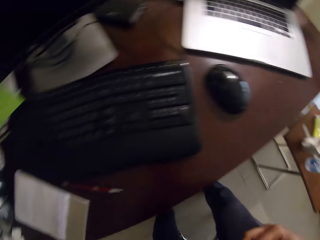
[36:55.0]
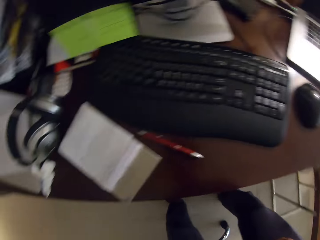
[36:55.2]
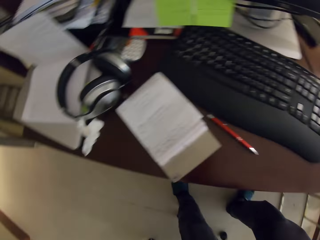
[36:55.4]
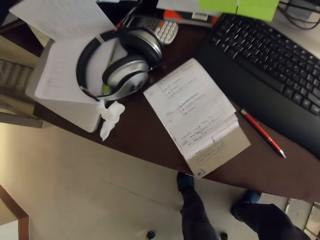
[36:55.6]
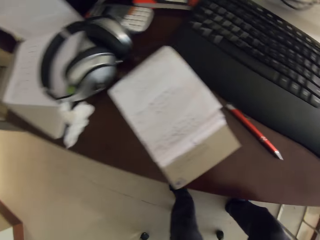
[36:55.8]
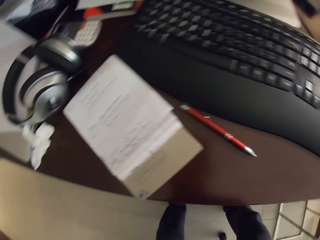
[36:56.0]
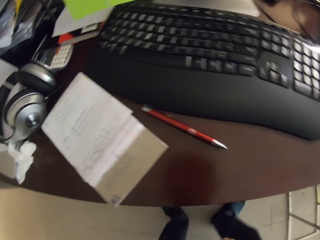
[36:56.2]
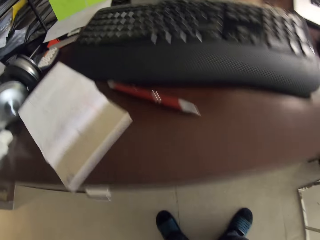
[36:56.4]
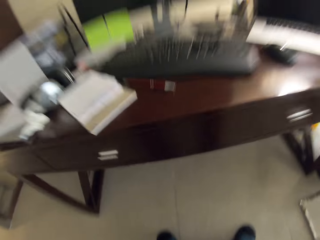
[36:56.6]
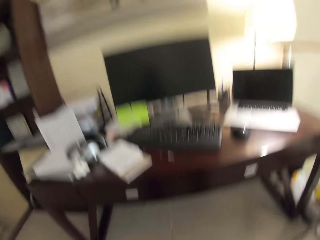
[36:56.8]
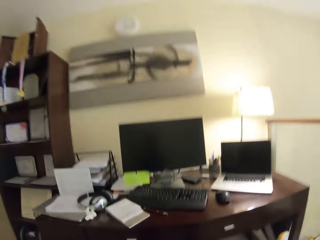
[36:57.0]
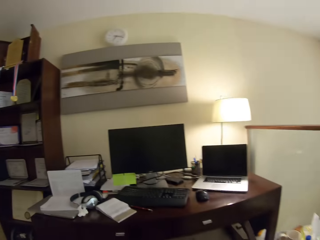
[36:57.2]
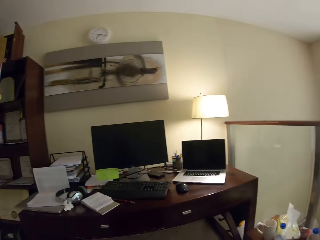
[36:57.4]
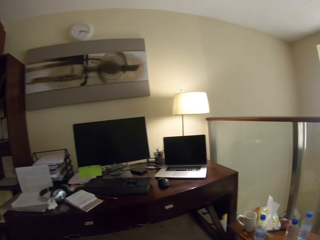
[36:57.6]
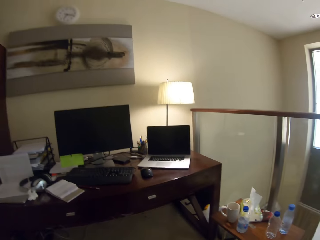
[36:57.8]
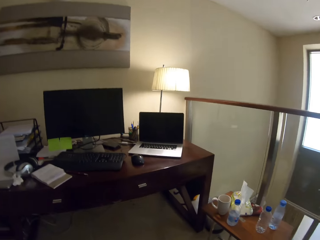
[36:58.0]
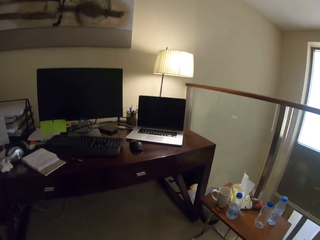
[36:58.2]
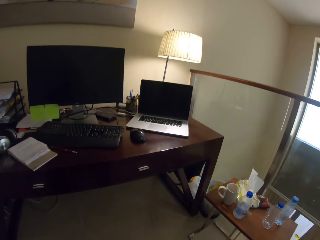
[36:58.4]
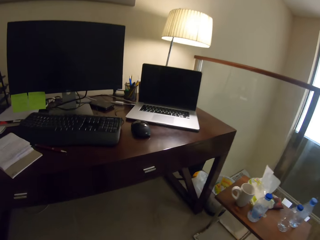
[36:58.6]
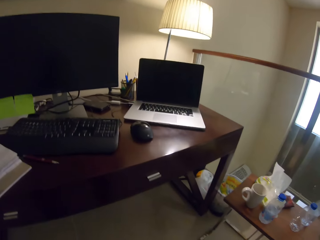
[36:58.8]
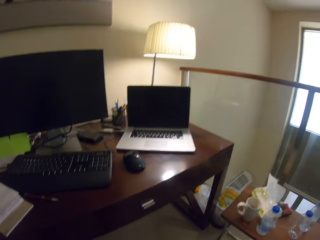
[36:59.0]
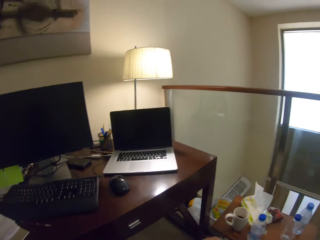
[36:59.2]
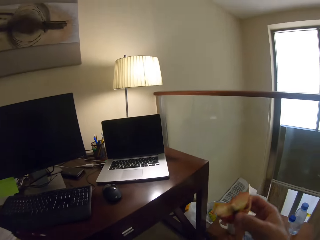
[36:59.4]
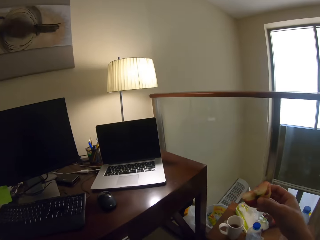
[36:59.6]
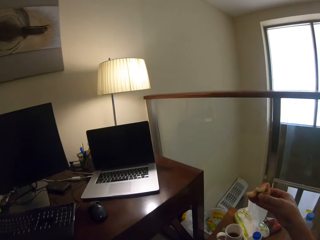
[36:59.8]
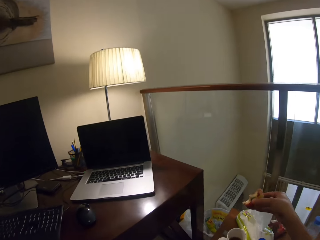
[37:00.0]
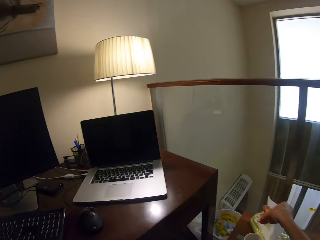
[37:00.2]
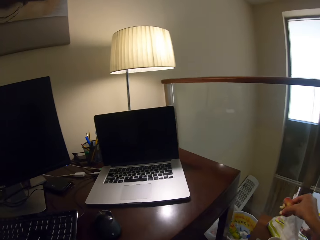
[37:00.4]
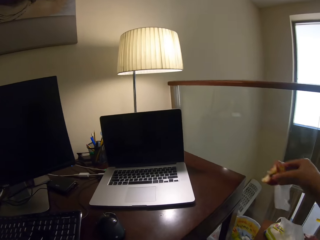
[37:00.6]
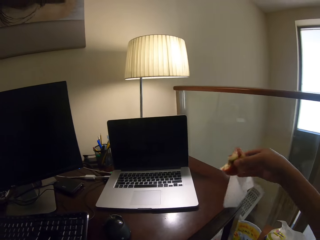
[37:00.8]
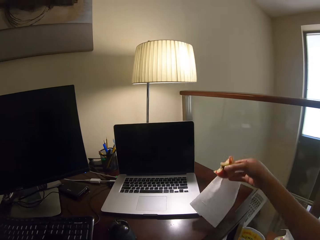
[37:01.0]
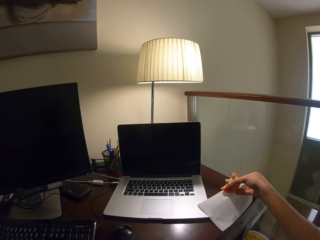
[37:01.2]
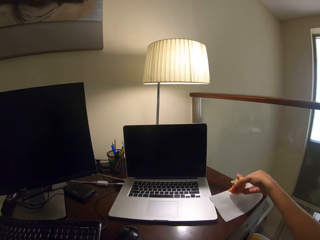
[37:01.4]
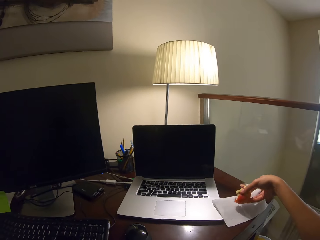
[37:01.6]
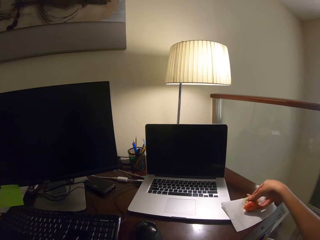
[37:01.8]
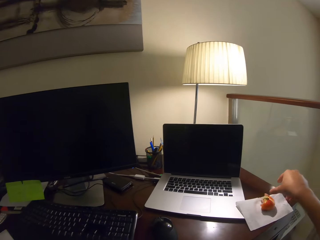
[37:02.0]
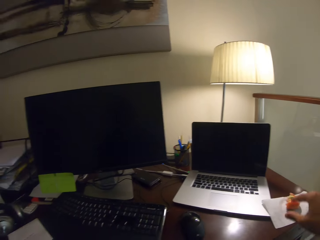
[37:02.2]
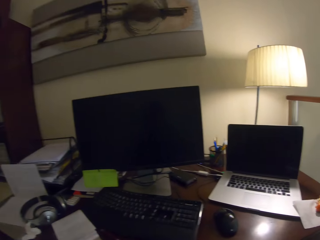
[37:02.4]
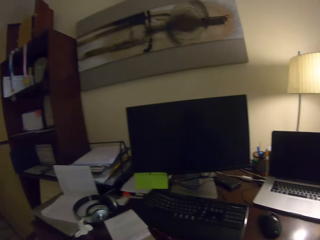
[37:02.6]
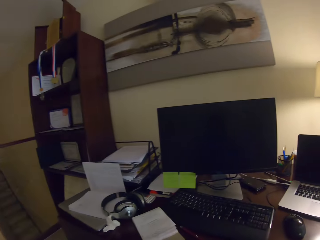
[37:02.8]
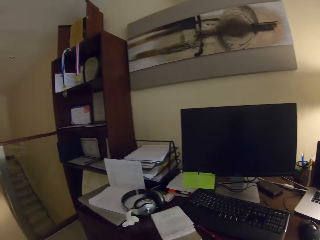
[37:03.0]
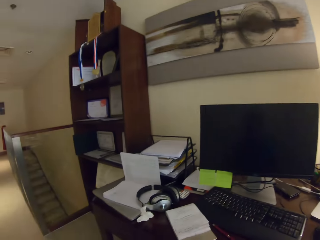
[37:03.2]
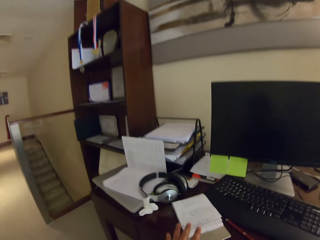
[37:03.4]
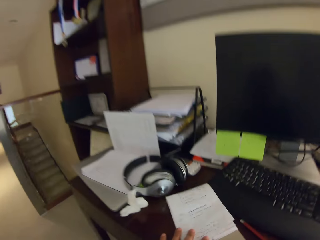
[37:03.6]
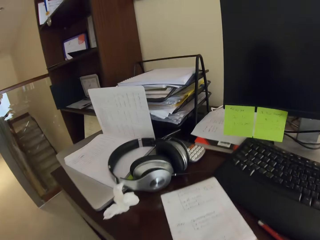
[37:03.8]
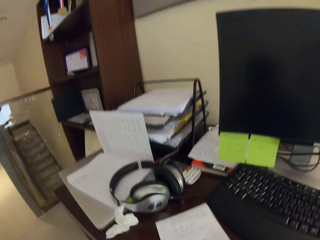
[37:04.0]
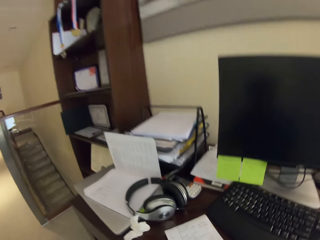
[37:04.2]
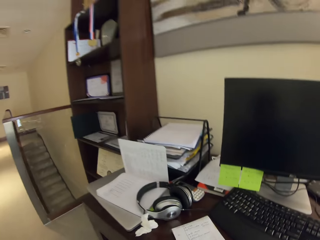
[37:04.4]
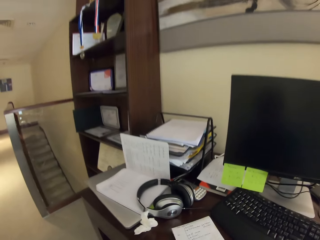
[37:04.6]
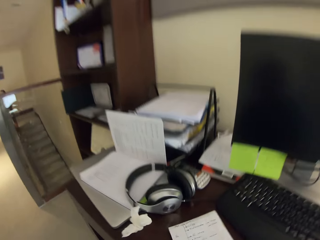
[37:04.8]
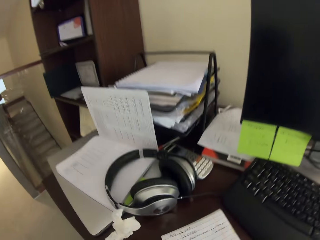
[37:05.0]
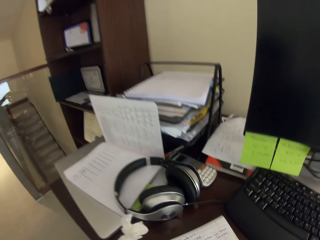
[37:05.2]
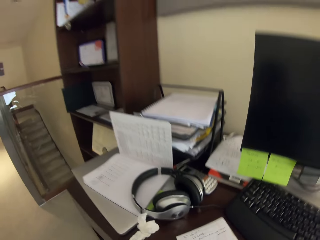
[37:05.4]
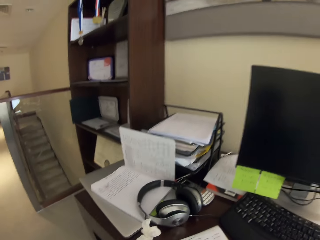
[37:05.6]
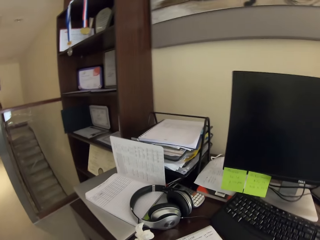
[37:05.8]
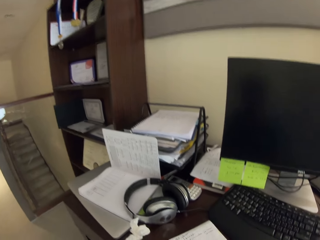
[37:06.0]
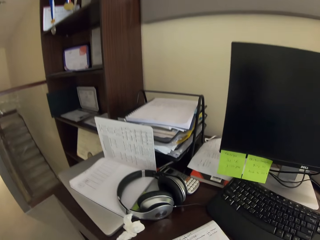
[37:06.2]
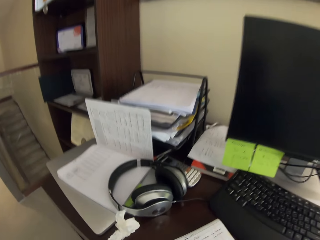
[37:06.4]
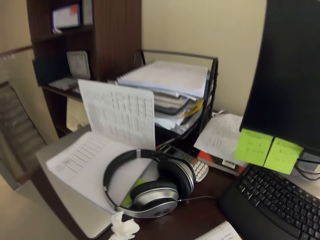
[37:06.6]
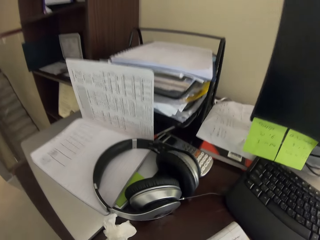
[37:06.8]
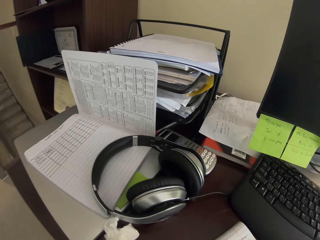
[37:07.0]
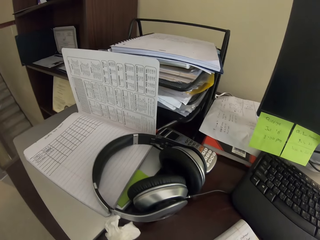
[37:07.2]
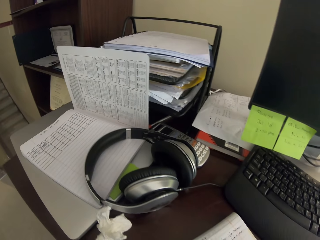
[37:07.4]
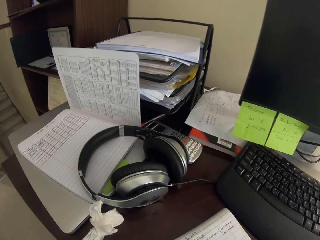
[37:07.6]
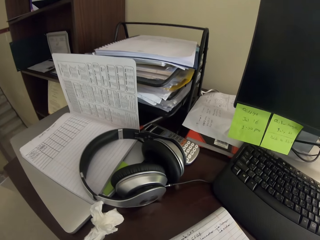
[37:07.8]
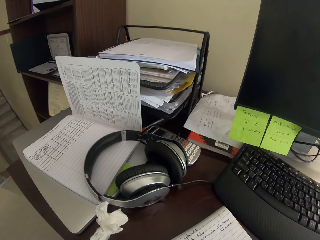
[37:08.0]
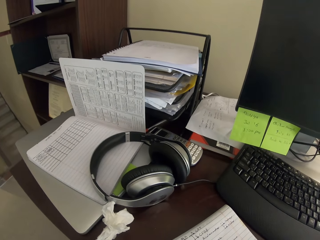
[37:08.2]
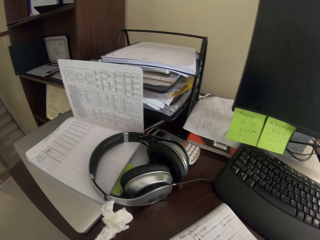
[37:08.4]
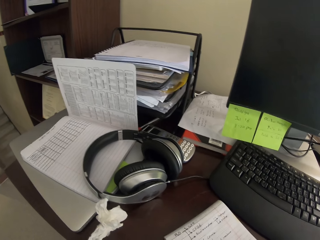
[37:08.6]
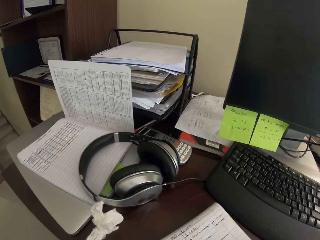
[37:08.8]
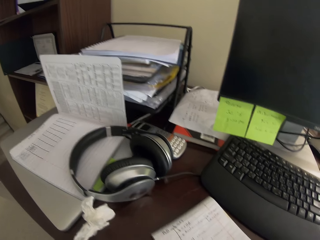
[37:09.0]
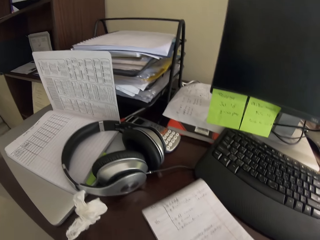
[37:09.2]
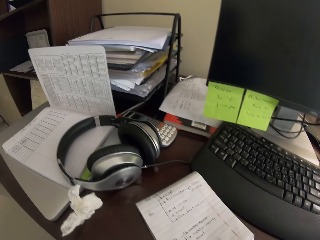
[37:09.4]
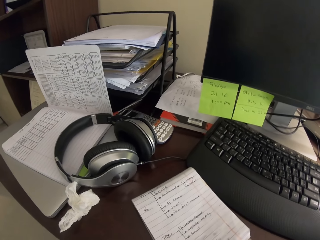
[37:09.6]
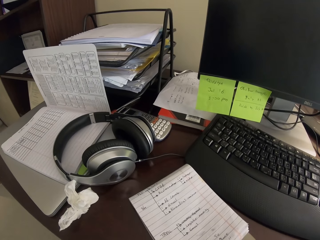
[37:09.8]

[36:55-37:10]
The camera wearer adjusts a chair. They bite an apple. They sit down. They move forward. They pick a serviette and pull the serviette. They put the serviette on a worktable. They place the apple on top of the serviette. They look around the worktable. They adjust a book and touch the book on the table. They move forward. They adjust the book.

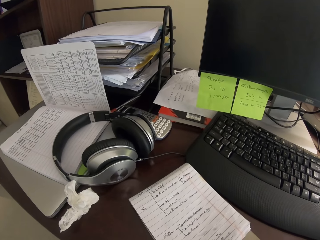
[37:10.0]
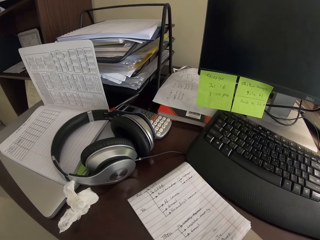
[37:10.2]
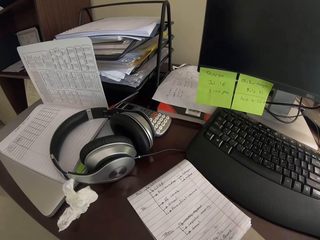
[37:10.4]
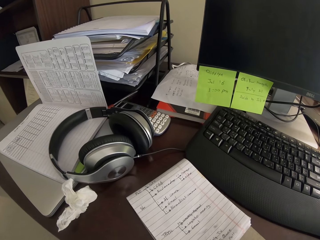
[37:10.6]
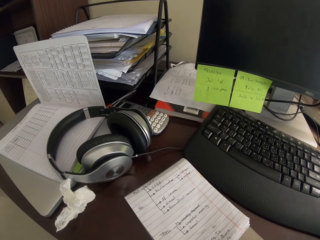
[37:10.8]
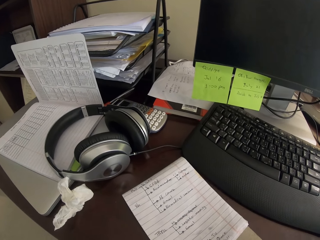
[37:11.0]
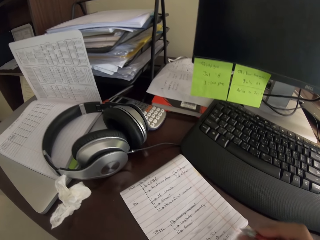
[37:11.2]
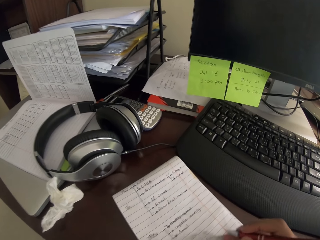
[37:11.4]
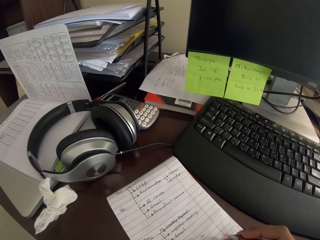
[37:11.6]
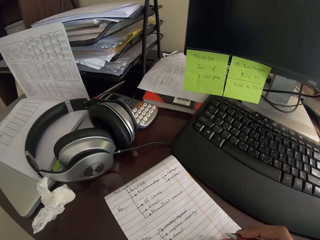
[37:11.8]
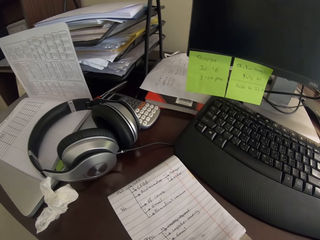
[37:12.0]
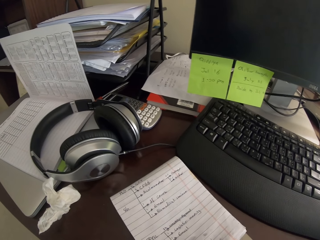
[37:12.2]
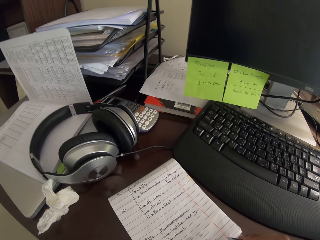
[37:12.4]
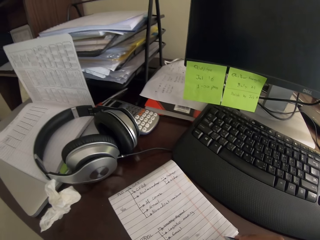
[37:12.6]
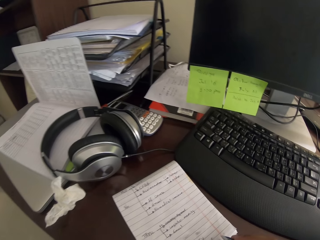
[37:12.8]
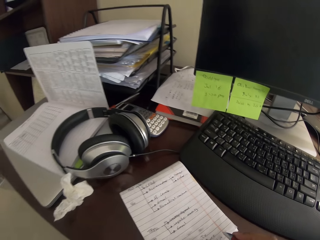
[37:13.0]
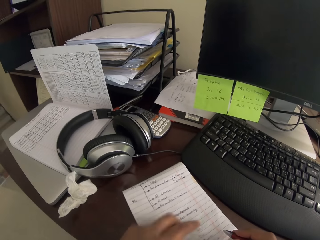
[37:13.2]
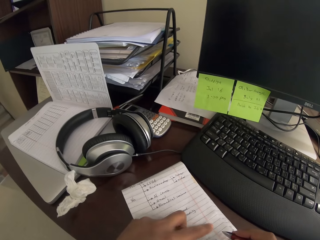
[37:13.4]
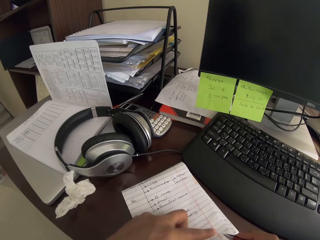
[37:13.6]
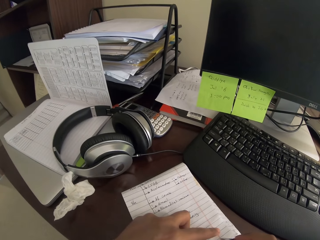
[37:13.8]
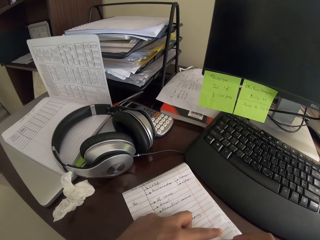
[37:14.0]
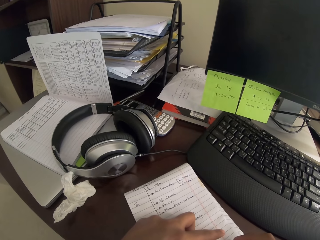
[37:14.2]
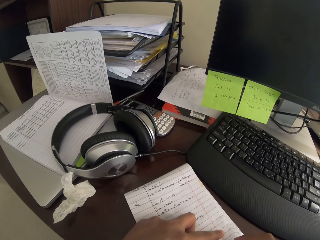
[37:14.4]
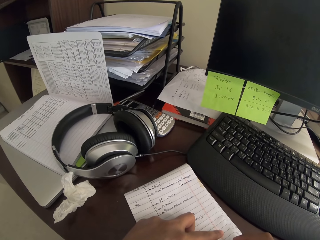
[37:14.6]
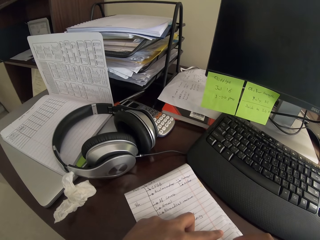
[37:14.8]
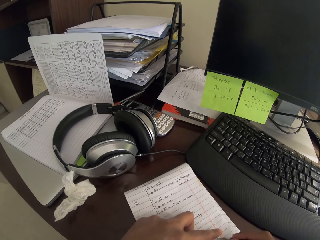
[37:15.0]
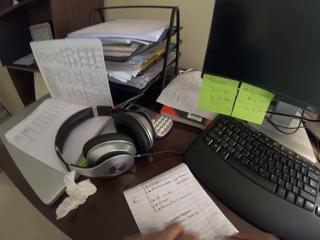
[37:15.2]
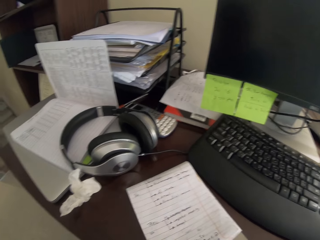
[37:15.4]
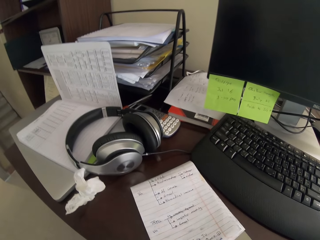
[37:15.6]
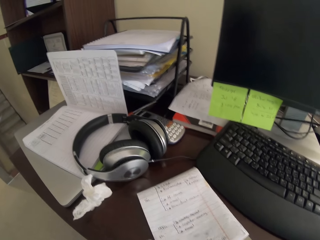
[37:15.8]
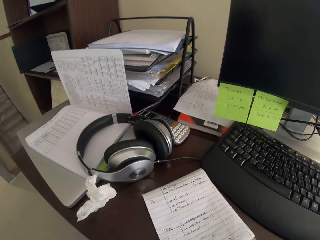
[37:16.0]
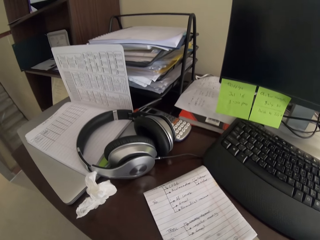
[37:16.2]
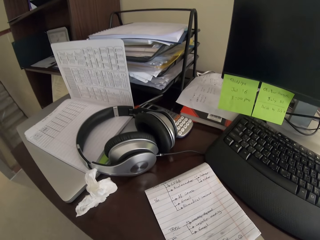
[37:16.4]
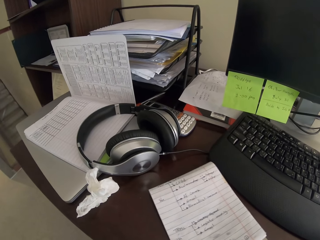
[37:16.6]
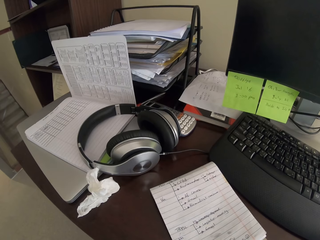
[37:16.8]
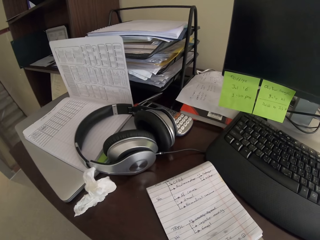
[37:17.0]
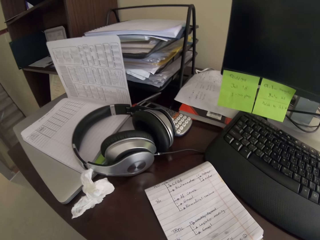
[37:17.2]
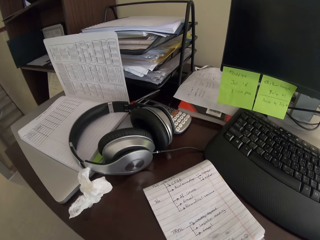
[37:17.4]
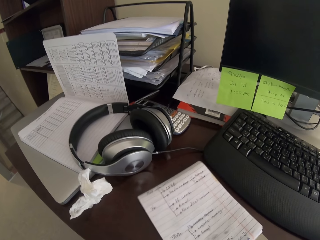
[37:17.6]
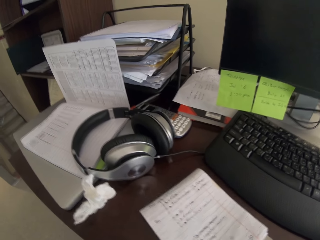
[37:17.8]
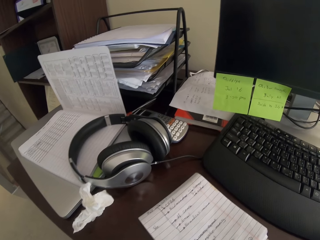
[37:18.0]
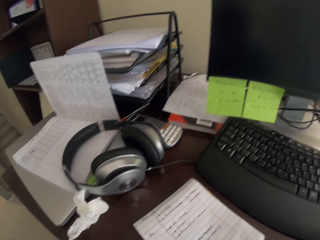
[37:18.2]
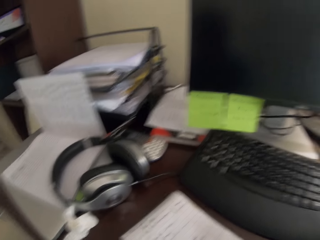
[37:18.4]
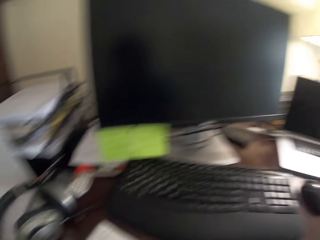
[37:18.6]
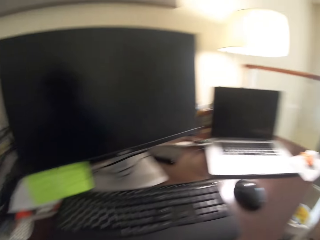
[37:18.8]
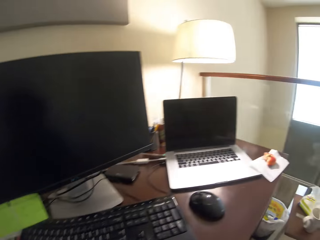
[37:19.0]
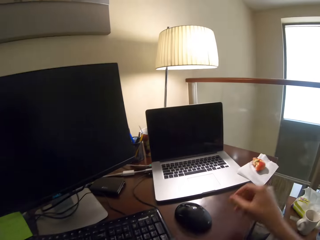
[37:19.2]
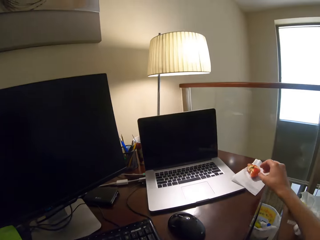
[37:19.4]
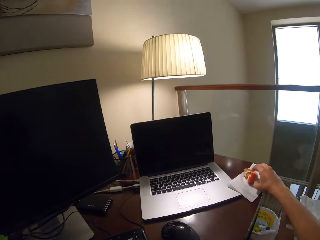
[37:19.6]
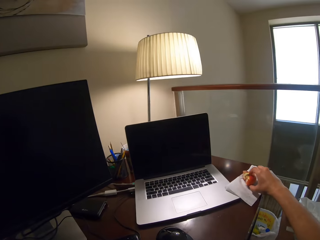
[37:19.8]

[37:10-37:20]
The camera wearer writes on the book. They adjust a hand. They adjust the book. They look around in the room.
